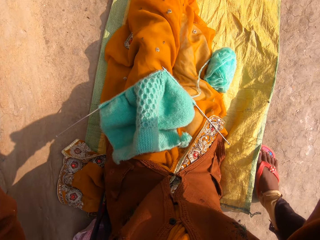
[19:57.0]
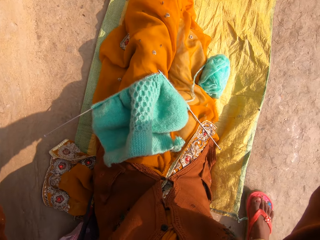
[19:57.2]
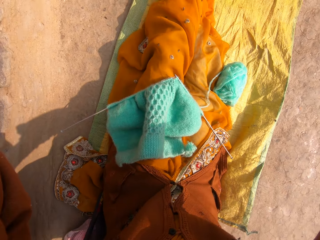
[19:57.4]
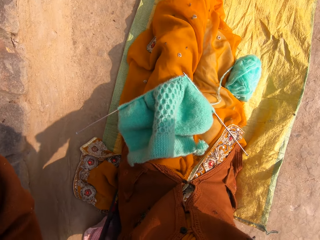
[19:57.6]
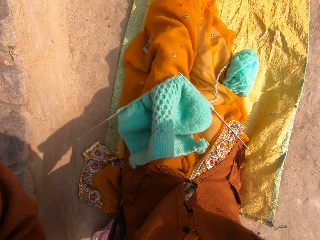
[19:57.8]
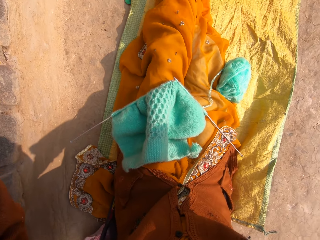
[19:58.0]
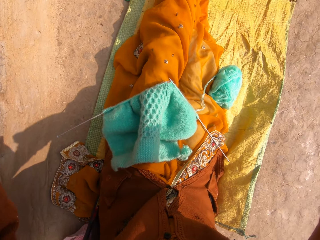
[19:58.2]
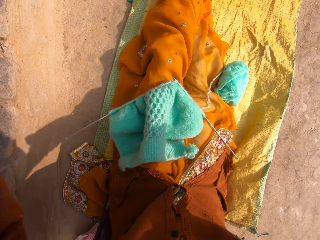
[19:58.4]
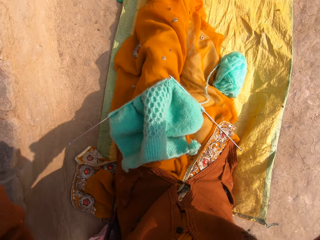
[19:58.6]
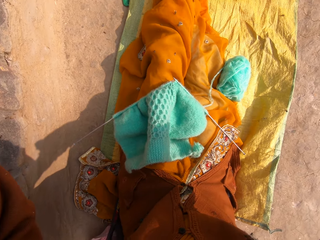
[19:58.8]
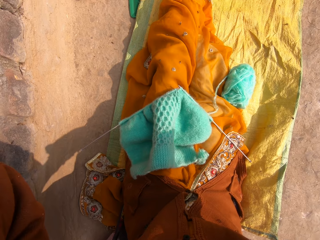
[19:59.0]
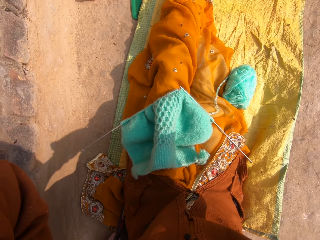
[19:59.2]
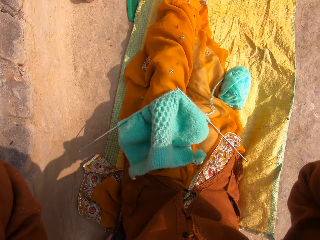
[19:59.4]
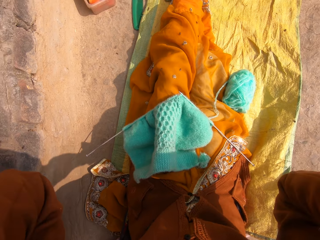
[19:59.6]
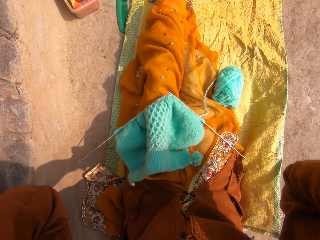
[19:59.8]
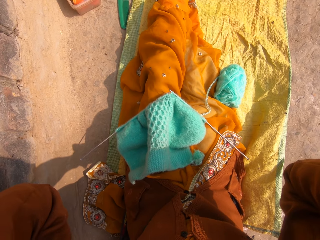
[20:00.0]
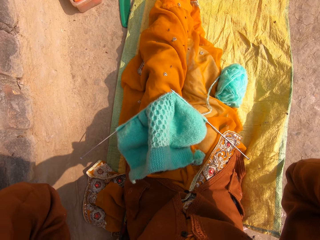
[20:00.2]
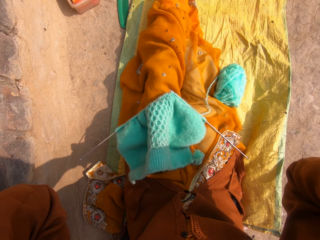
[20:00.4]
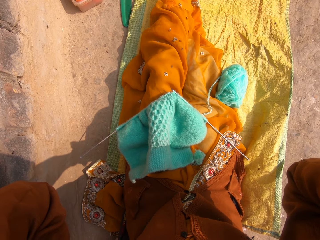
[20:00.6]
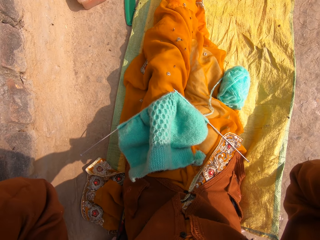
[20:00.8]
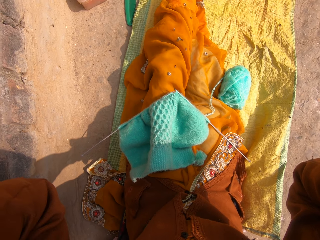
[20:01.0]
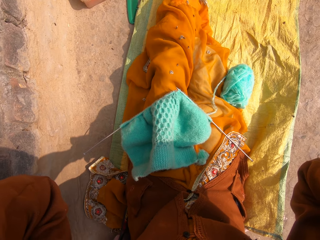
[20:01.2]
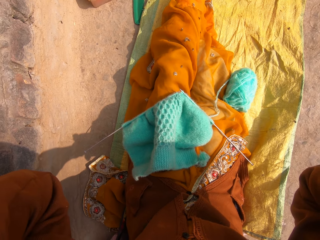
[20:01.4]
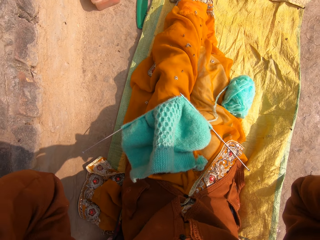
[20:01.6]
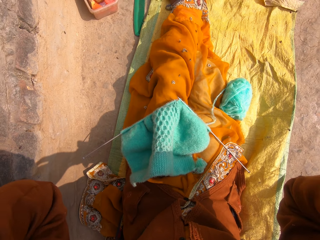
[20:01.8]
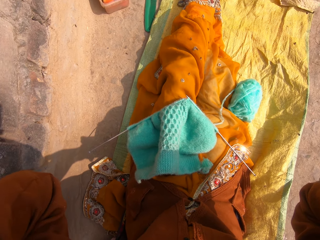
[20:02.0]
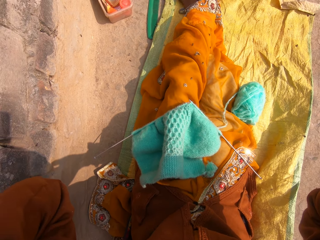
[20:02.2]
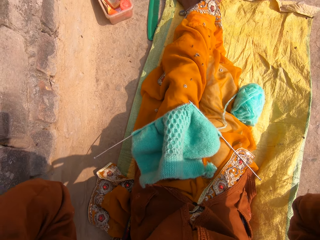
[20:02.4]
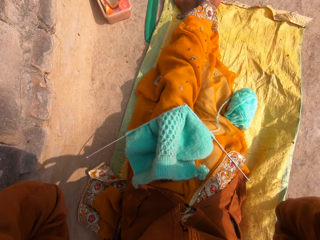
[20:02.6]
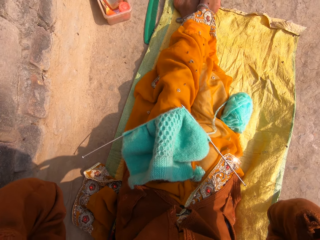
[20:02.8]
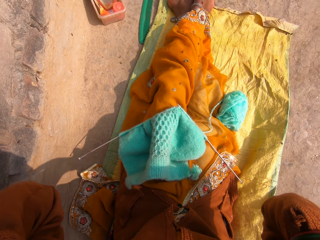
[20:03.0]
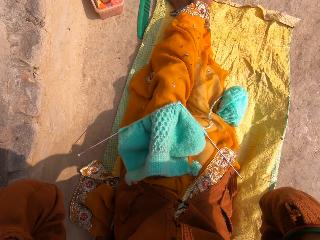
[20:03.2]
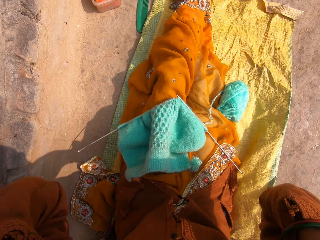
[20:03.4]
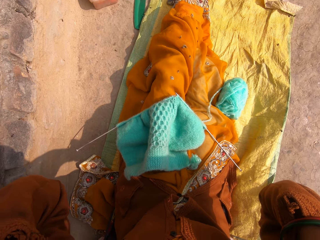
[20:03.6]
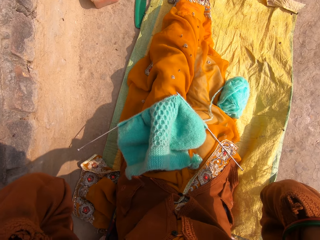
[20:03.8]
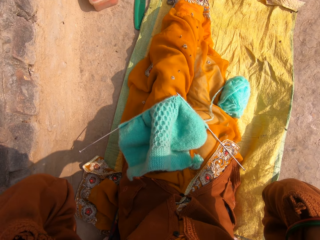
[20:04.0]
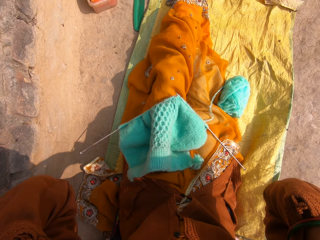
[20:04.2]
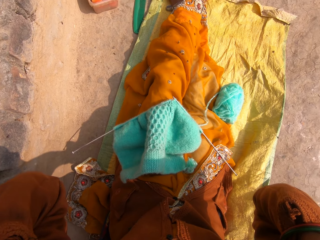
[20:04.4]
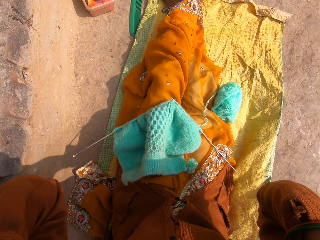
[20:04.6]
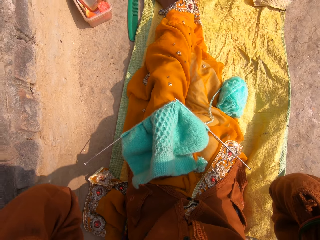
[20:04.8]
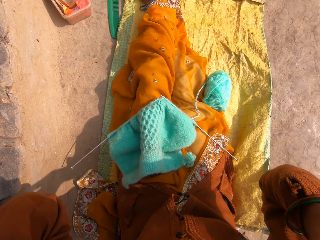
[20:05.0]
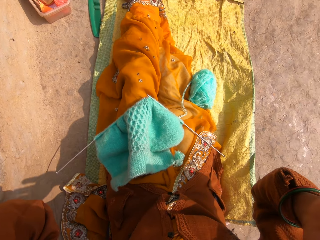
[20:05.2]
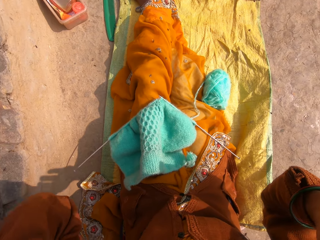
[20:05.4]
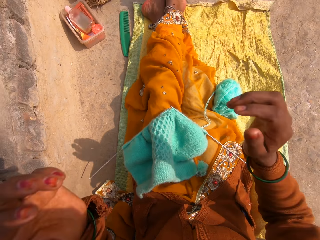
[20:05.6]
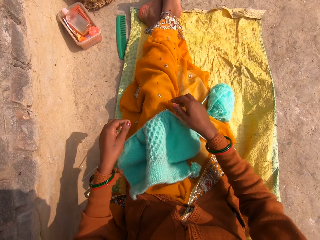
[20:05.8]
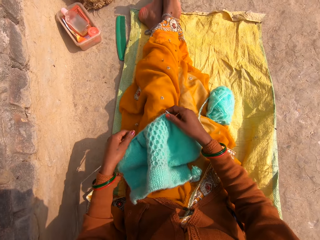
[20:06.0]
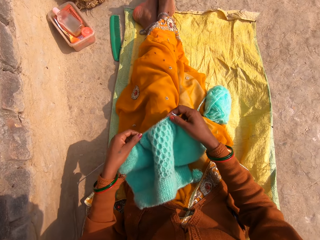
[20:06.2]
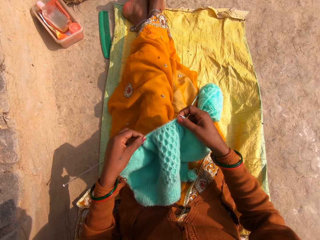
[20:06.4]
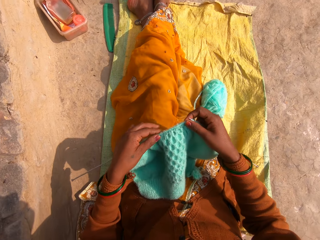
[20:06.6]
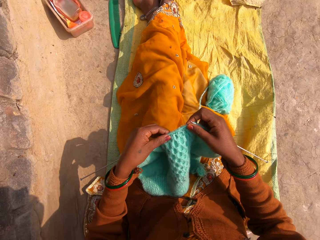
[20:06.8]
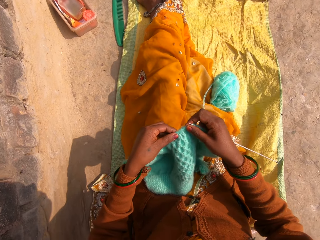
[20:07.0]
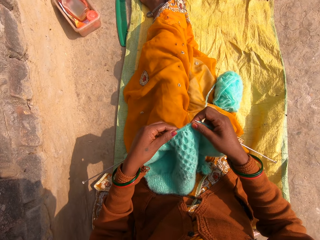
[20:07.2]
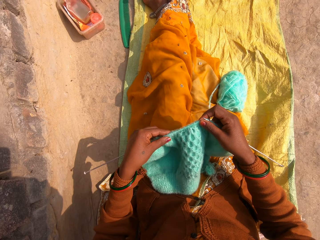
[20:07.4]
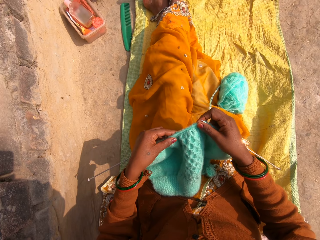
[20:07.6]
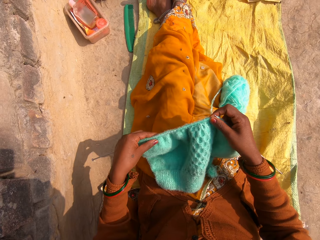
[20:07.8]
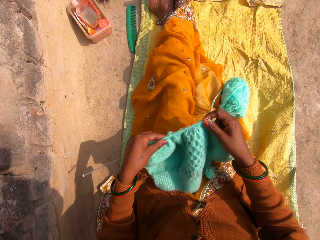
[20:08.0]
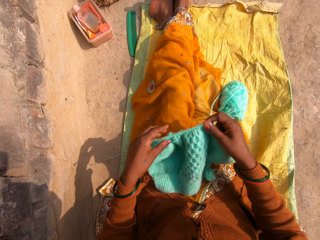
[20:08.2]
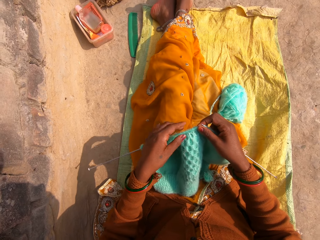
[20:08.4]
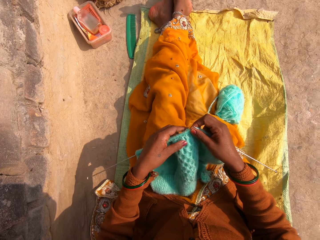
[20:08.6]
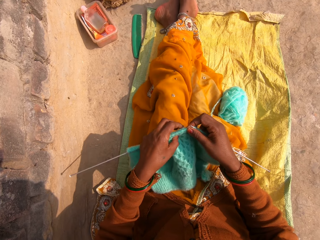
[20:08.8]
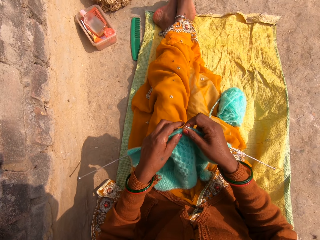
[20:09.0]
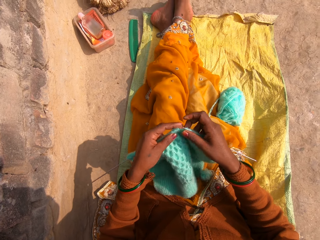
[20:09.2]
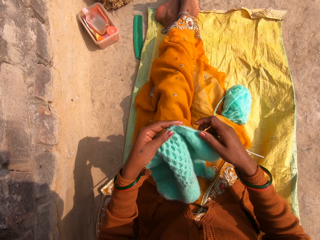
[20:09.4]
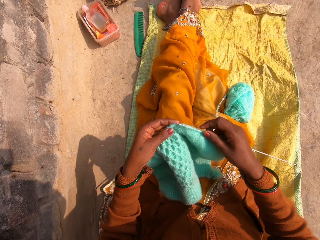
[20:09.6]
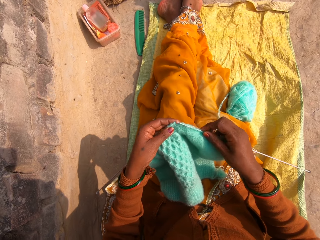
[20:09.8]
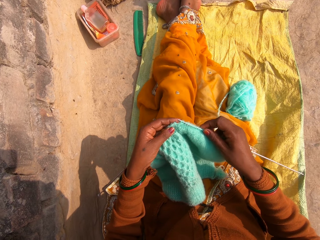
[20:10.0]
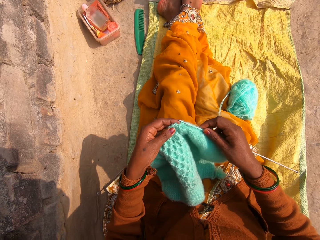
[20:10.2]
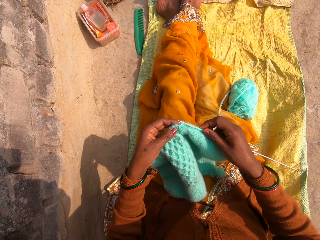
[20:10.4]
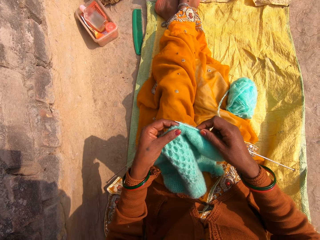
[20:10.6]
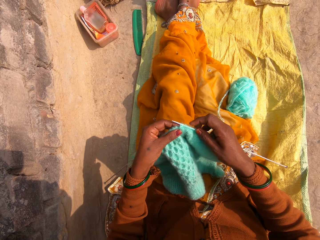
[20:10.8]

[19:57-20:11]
The camera wearer picks up the cloth. They adjust the pin in the cloth. They add the yarn.

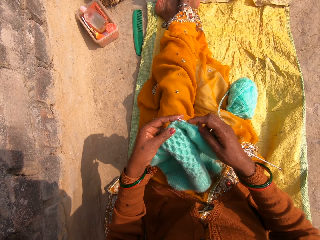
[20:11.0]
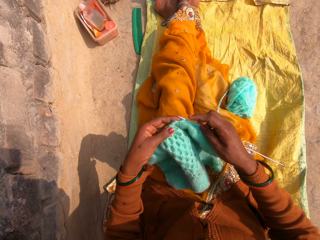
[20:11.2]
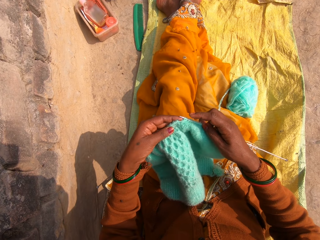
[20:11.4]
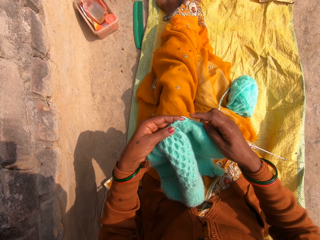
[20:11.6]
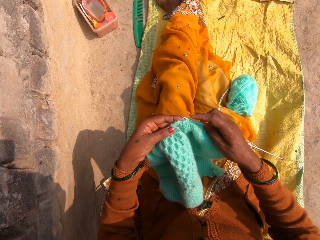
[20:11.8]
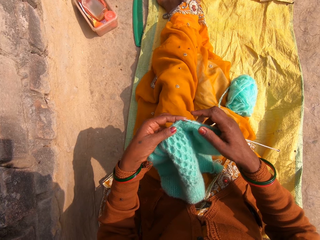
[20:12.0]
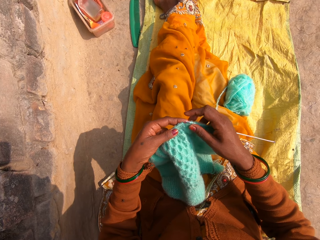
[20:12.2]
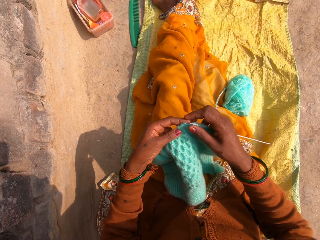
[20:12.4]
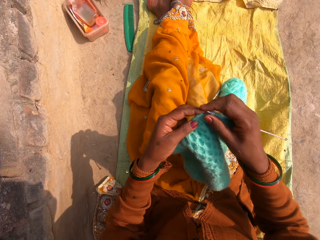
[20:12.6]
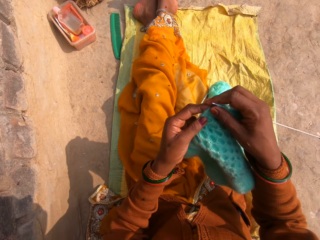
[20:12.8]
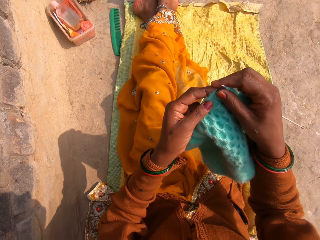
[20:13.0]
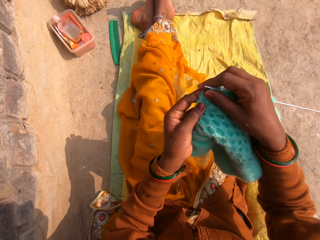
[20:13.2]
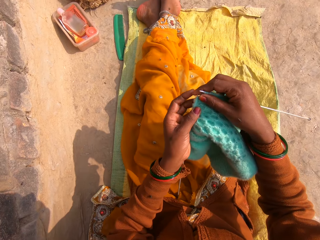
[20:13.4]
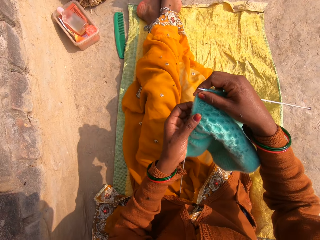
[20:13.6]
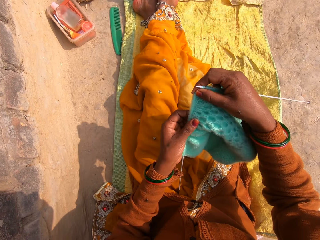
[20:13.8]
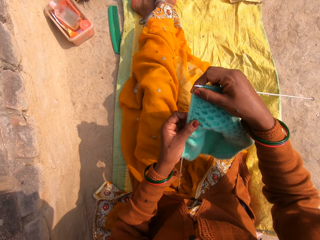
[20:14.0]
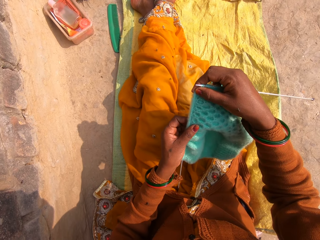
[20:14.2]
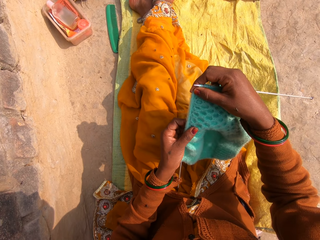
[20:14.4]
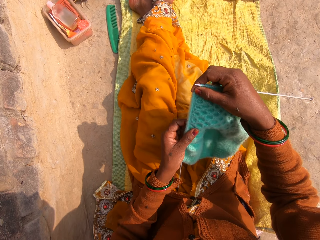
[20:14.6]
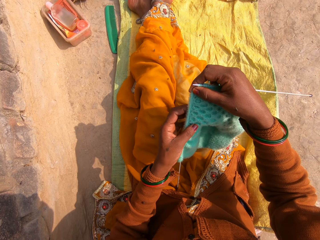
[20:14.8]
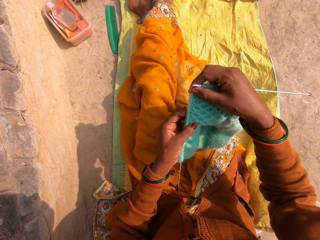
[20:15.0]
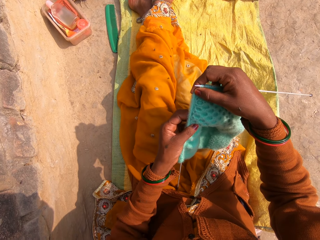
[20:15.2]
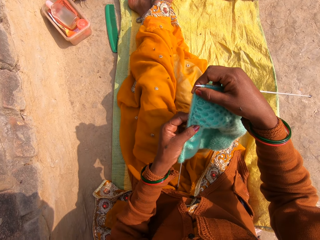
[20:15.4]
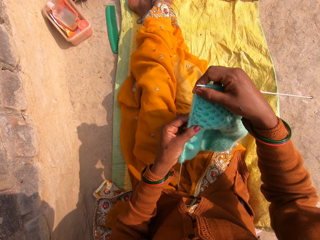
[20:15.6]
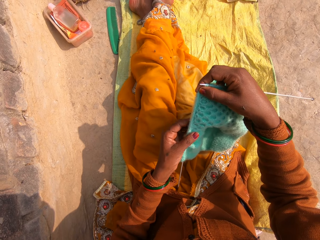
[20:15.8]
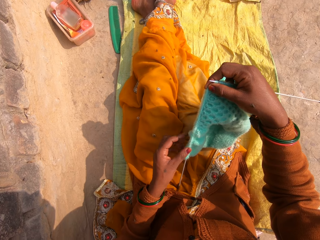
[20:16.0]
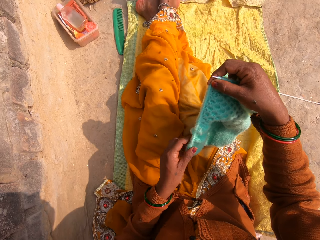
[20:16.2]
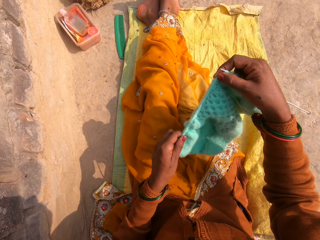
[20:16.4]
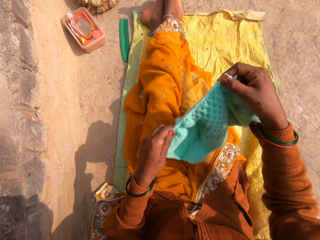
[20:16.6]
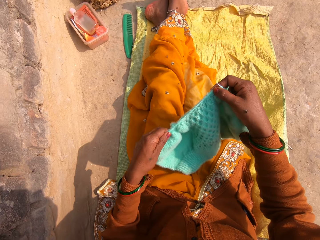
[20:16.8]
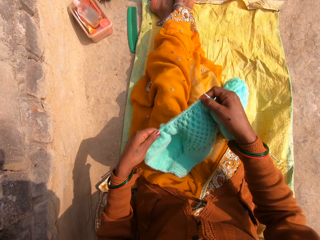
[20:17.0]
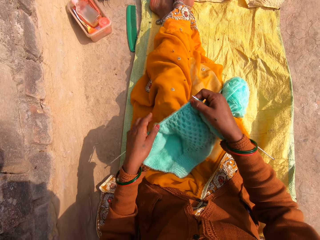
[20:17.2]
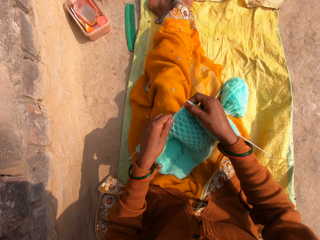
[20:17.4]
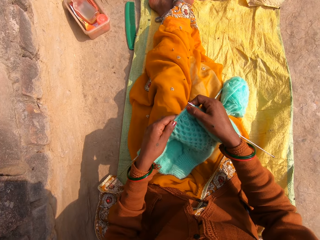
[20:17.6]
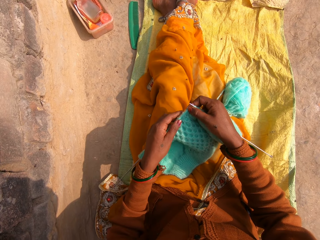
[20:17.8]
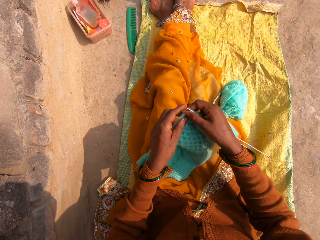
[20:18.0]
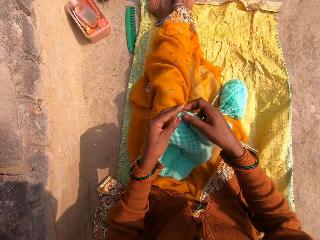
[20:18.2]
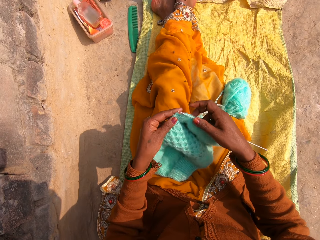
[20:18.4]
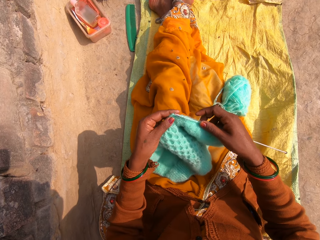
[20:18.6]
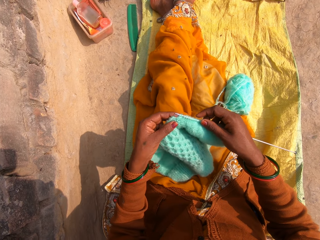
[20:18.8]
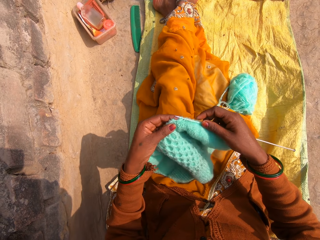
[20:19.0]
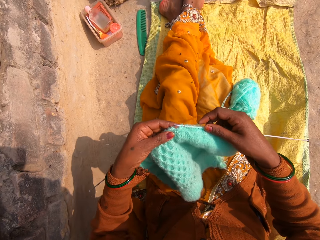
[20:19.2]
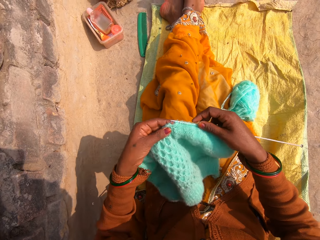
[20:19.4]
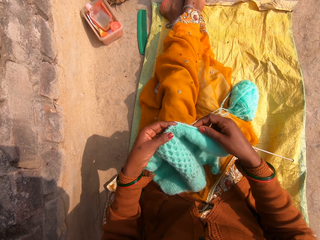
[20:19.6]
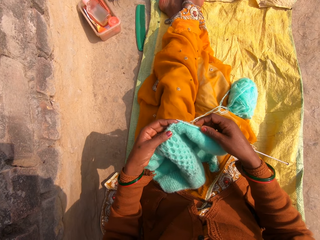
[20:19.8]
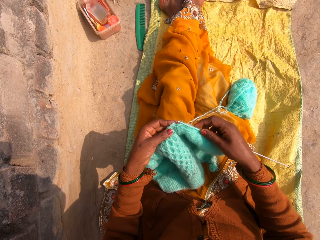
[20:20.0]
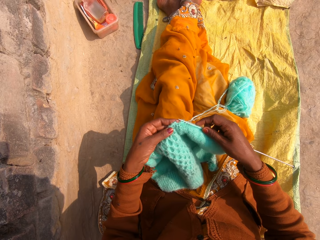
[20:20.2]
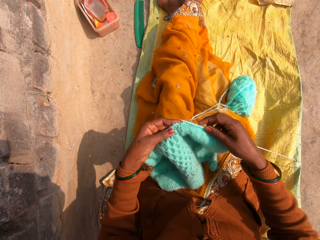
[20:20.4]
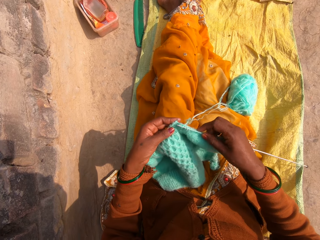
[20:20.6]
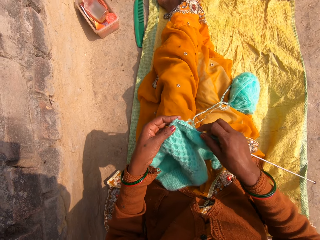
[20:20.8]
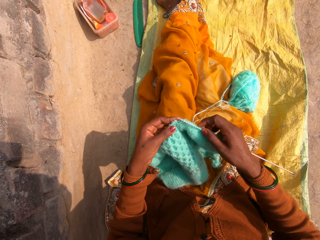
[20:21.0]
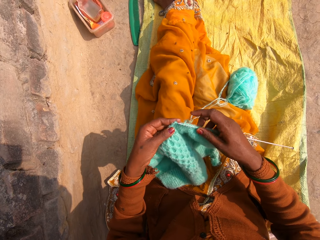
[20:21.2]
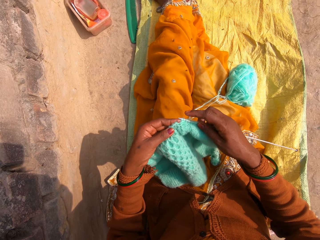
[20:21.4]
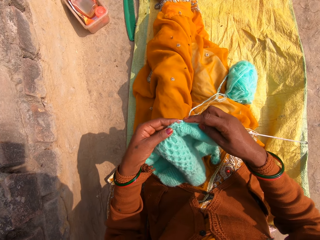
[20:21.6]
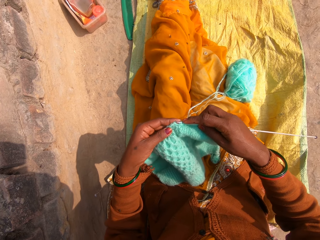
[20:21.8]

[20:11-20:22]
The camera wearer knits the cloth.
